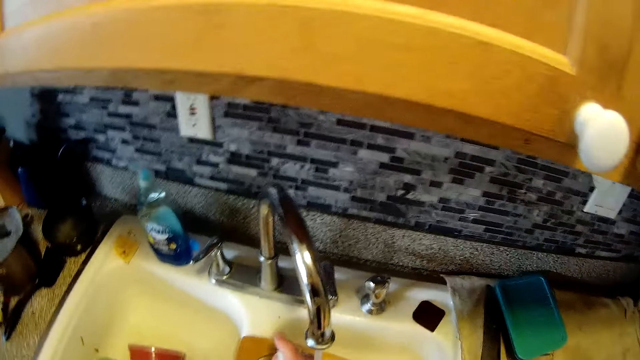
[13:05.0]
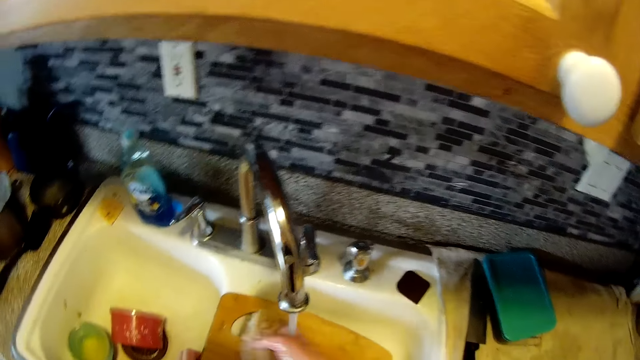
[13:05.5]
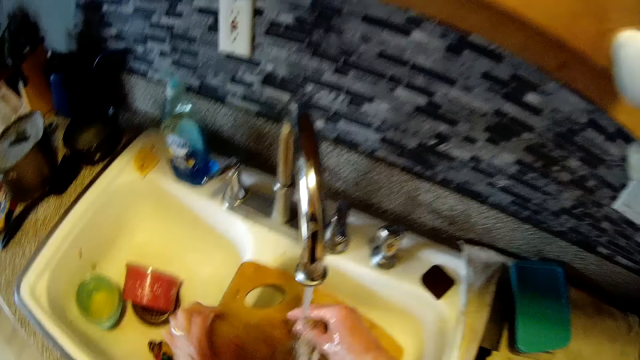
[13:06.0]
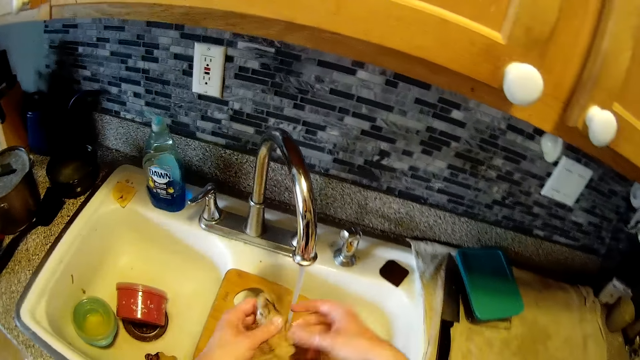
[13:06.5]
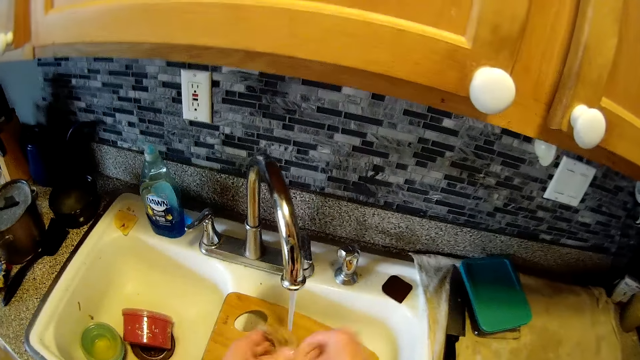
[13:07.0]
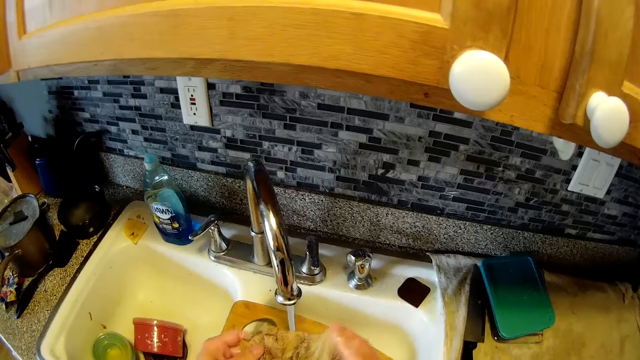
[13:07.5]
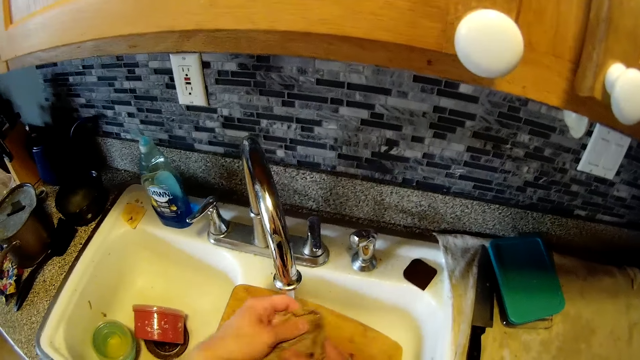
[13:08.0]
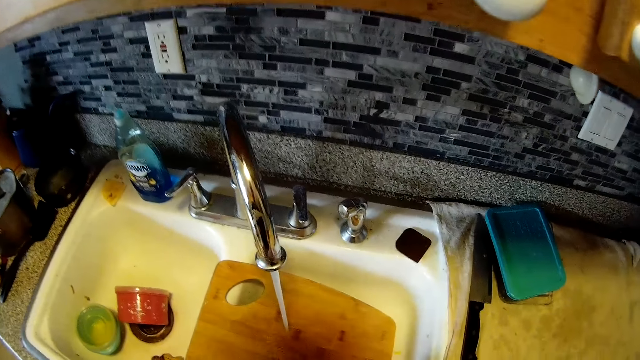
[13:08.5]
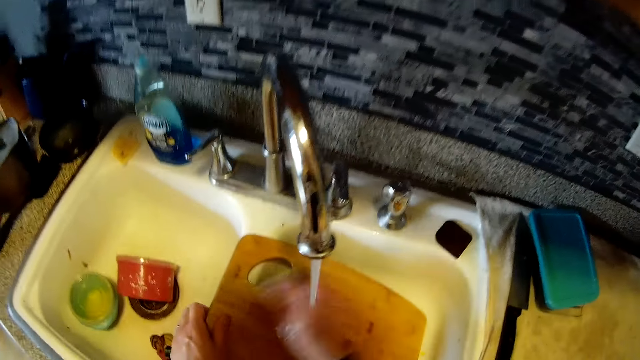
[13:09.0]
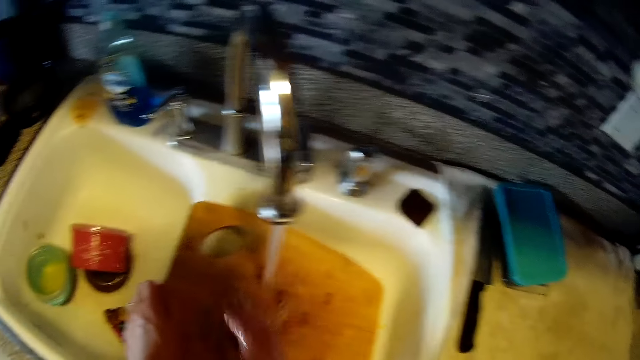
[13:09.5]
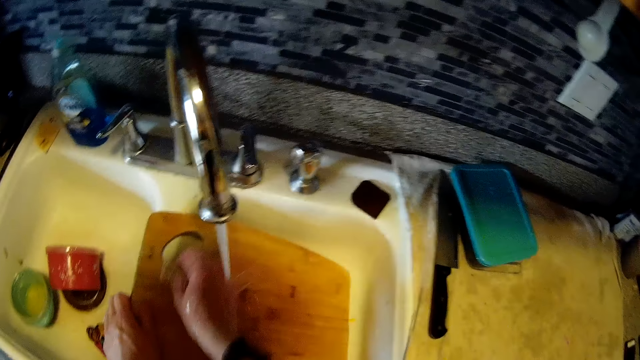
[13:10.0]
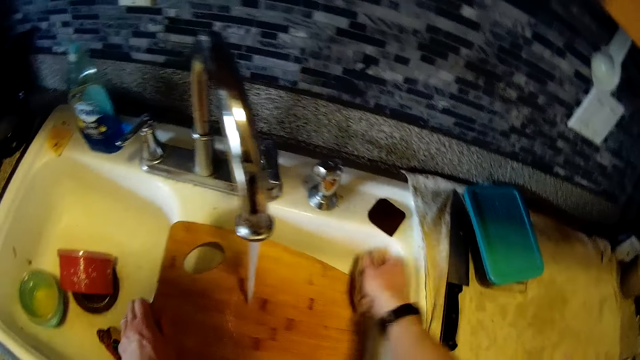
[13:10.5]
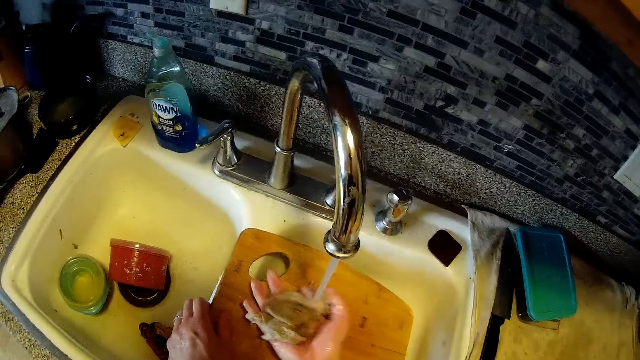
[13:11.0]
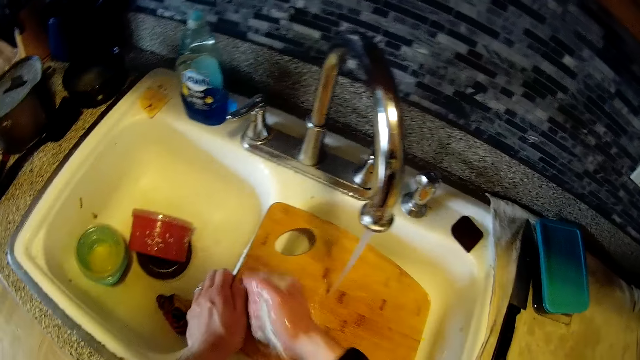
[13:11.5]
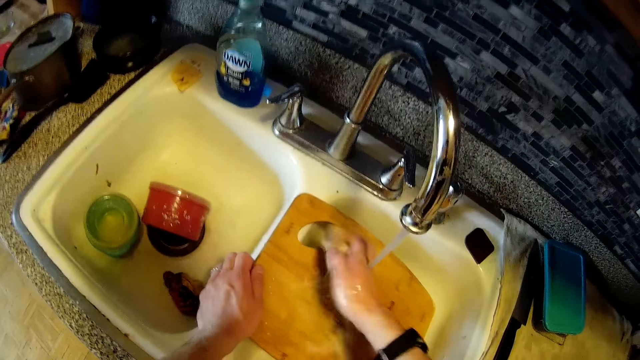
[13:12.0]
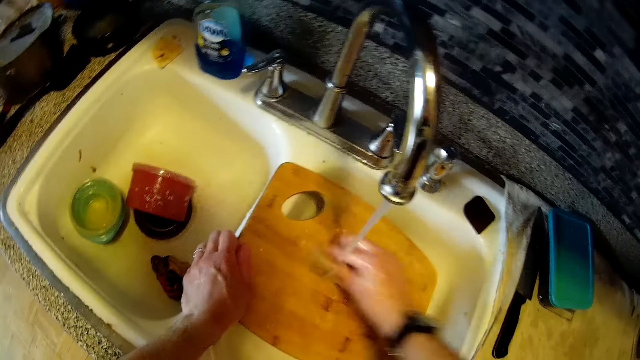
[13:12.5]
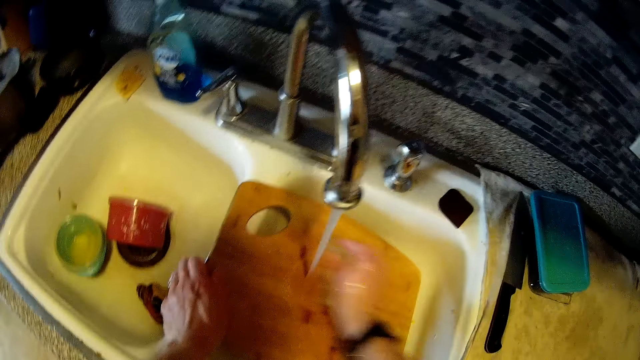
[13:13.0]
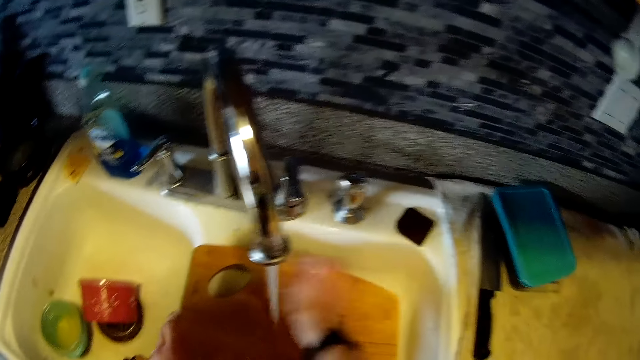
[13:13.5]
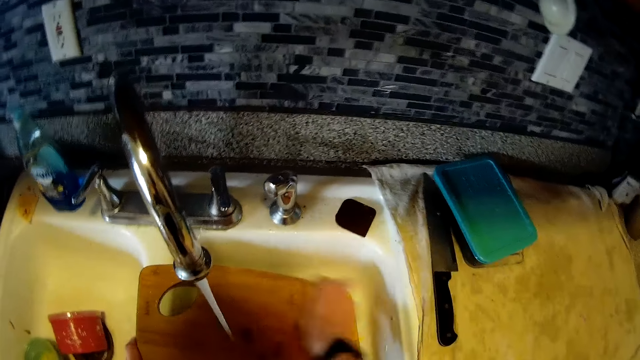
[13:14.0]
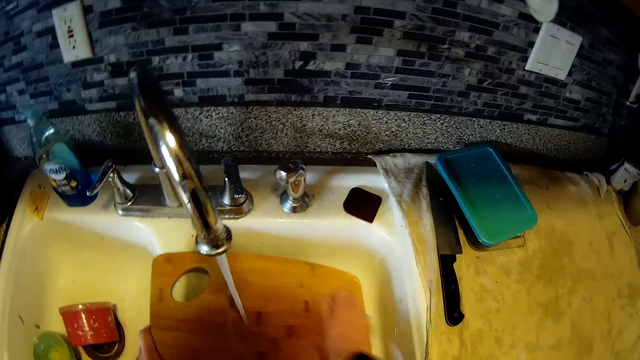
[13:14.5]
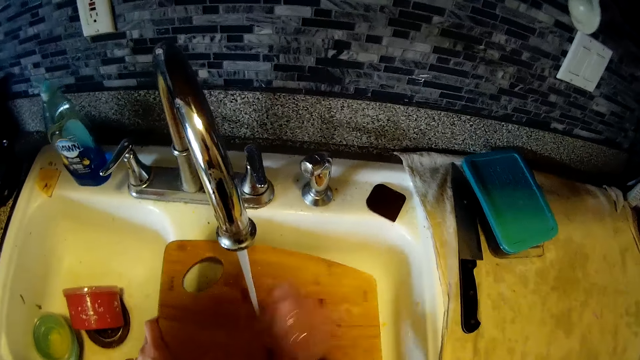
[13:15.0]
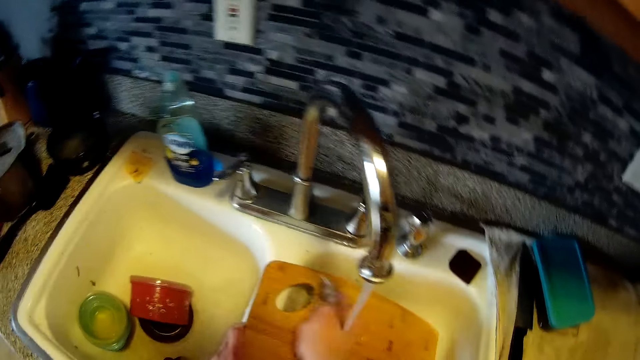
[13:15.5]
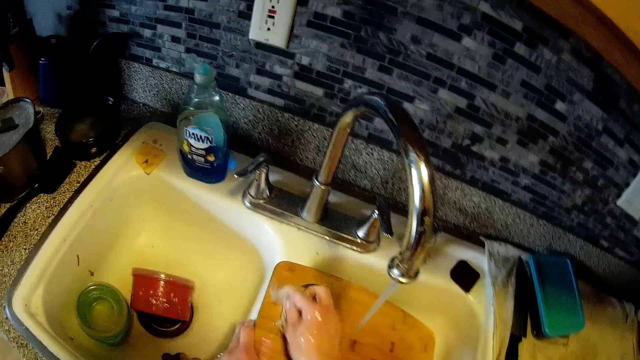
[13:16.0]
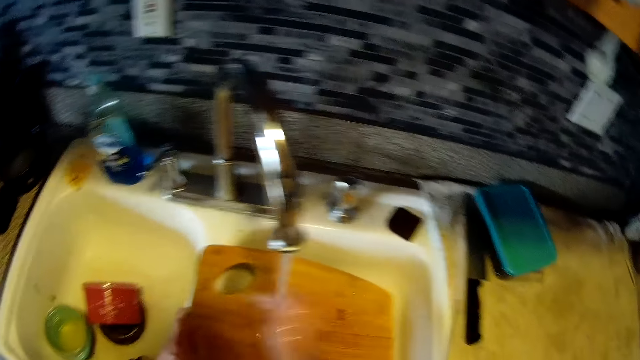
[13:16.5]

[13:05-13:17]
The camera wearer washes the chopping board in the kitchen sink with both hands. A person cleans a kitchen towel, and cleans the chopping board in the sink.

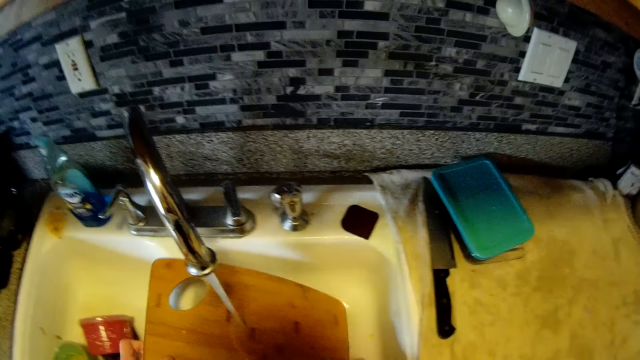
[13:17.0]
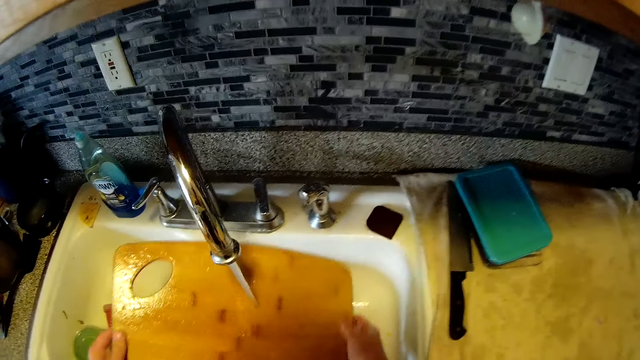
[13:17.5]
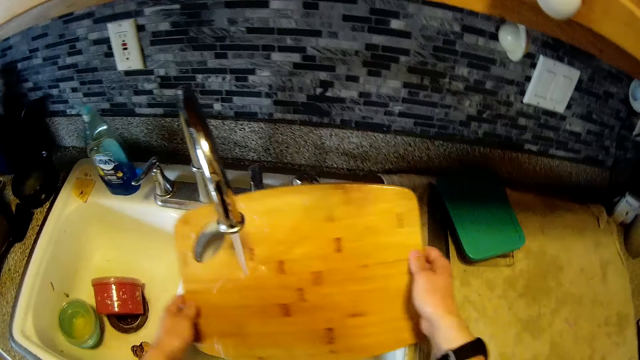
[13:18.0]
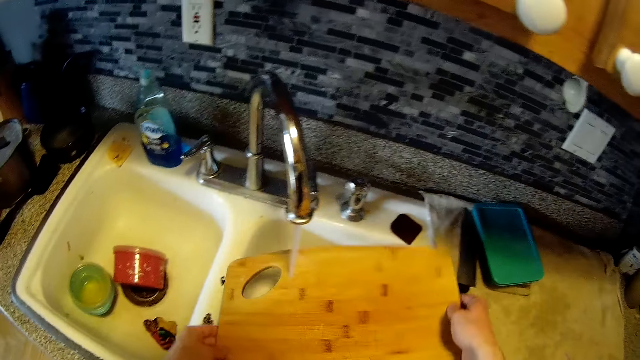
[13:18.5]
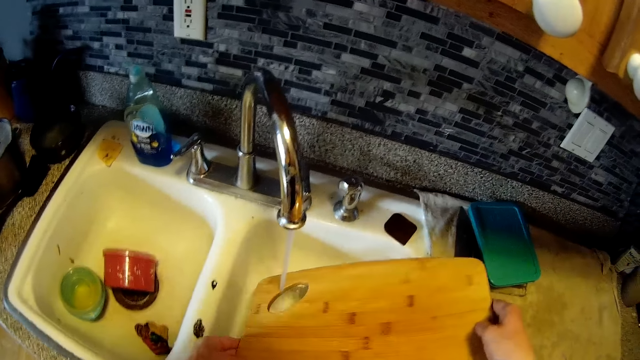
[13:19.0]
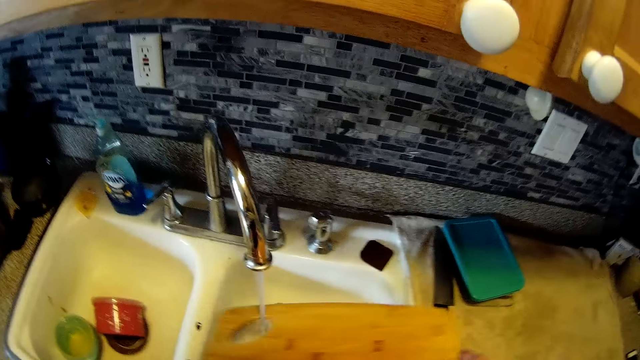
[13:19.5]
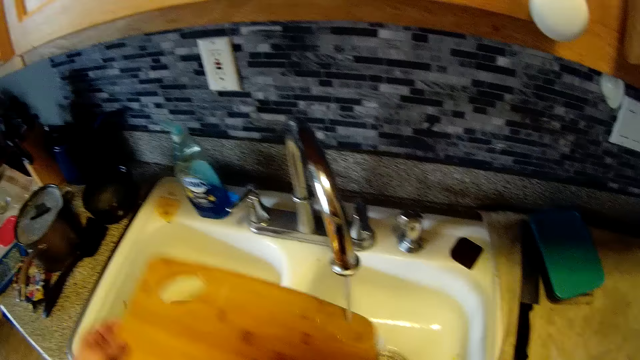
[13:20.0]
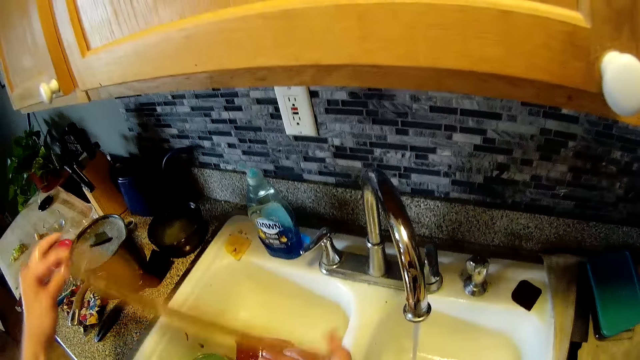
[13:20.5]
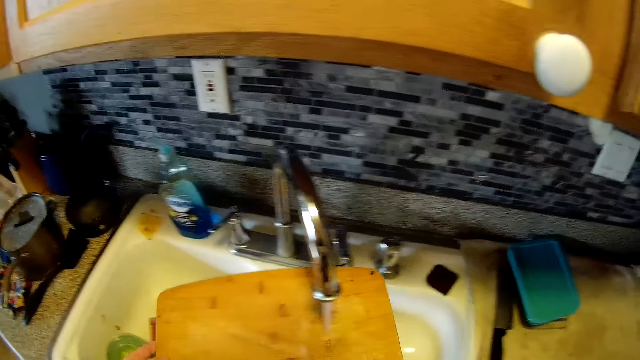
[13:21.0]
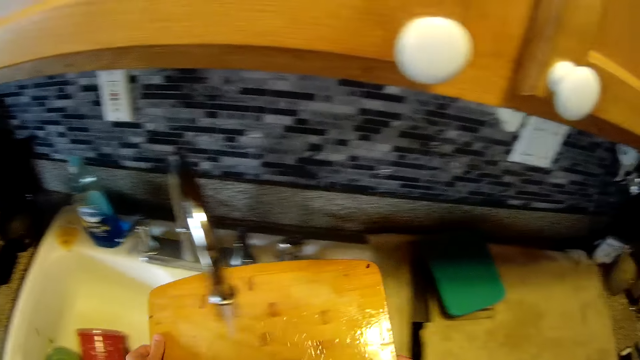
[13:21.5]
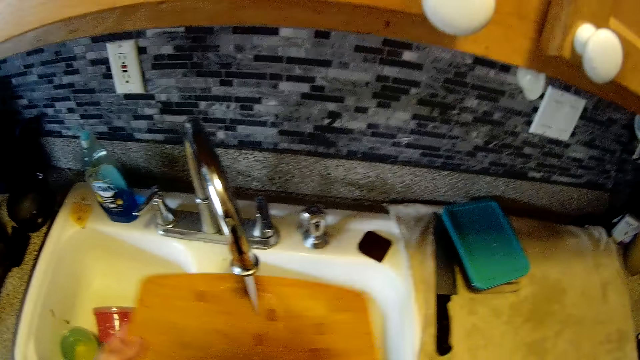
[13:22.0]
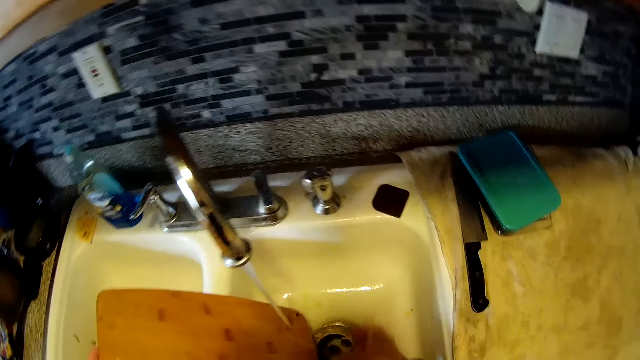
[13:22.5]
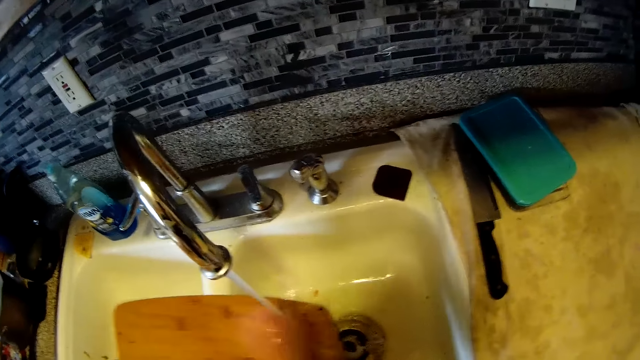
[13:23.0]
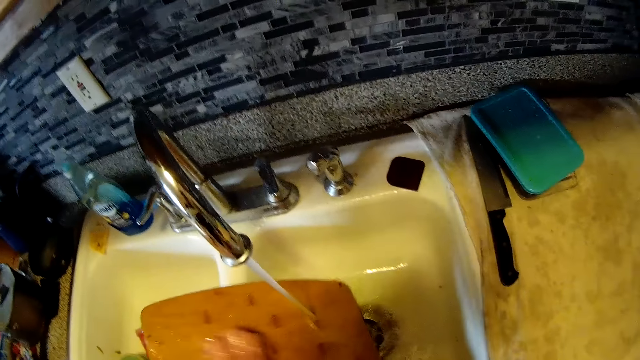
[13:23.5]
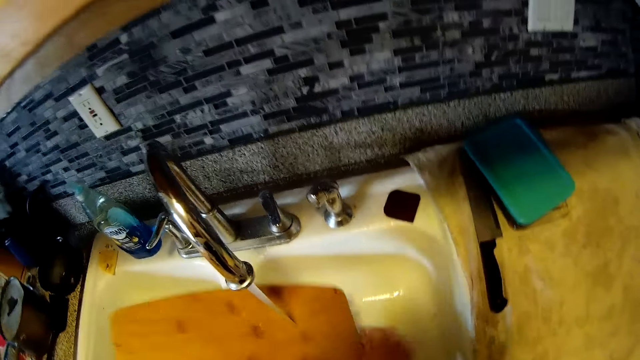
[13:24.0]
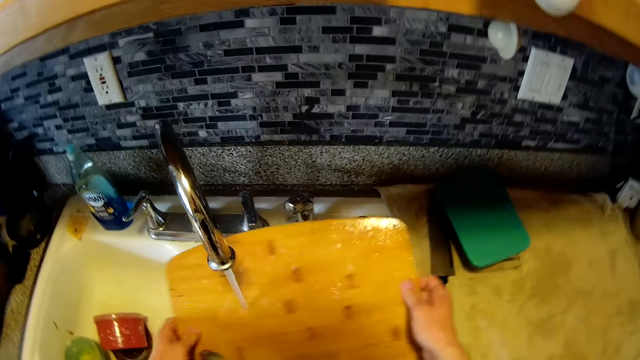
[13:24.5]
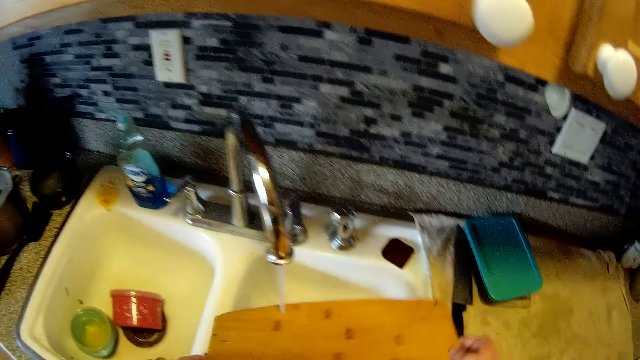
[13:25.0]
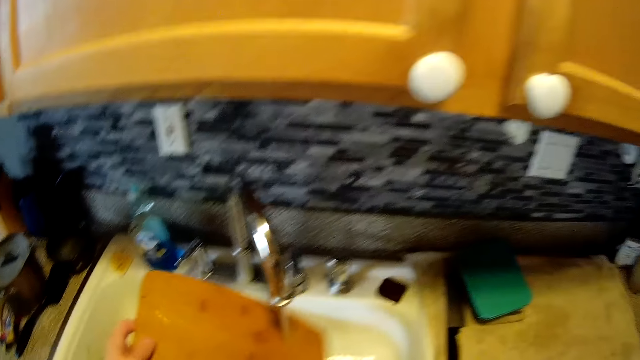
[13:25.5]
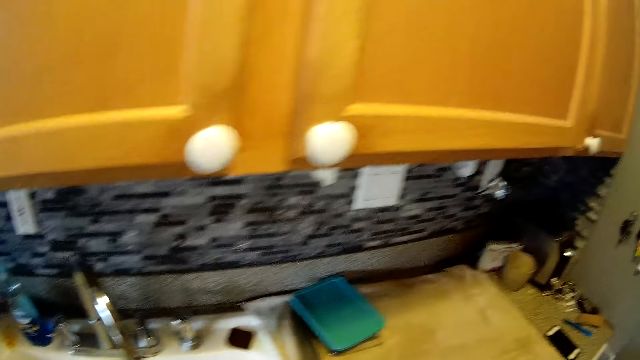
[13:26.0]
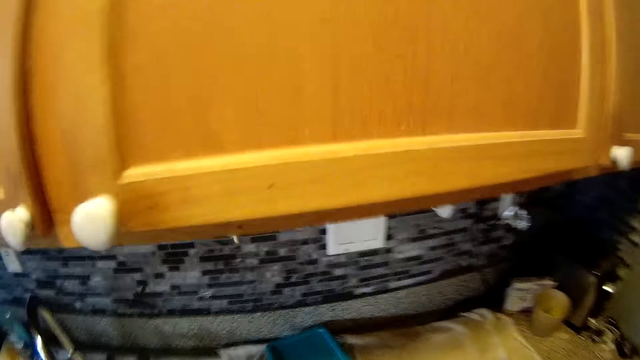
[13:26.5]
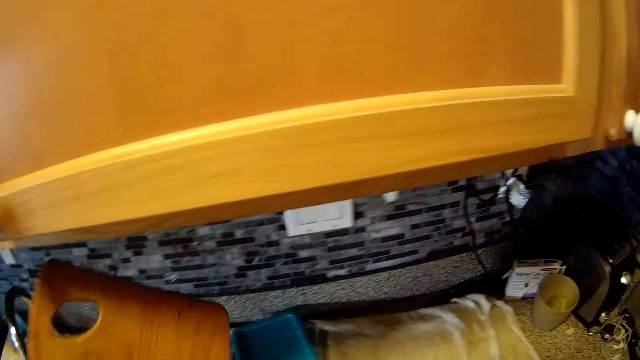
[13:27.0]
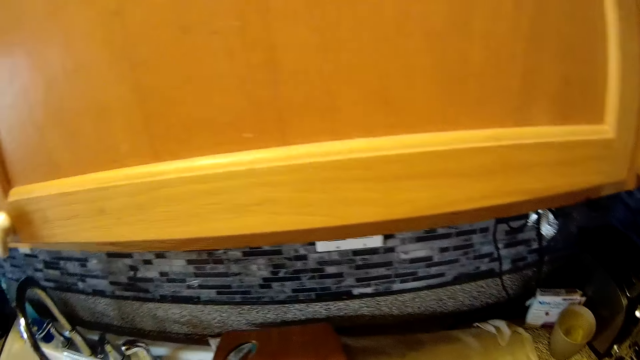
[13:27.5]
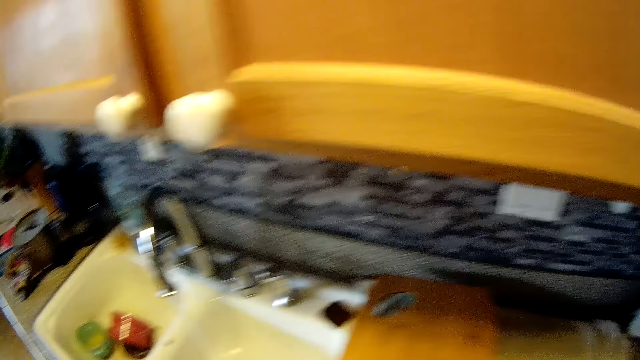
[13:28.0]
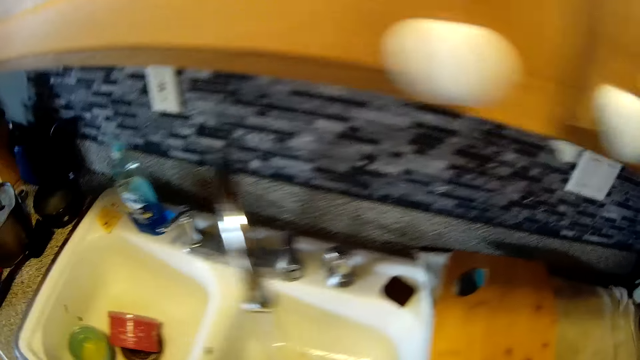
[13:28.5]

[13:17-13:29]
The camera wearer puts the chopping board on the kitchen slab with both hands.
